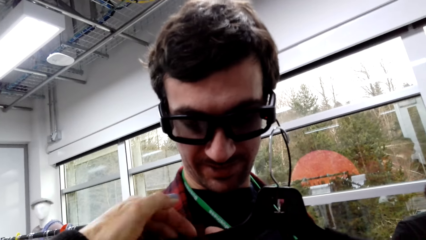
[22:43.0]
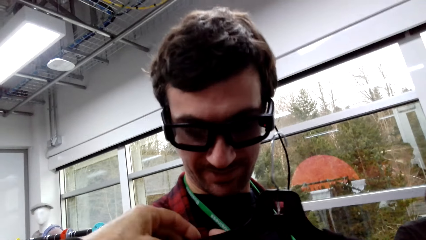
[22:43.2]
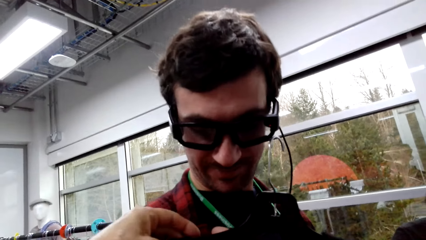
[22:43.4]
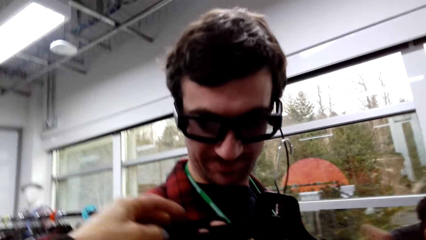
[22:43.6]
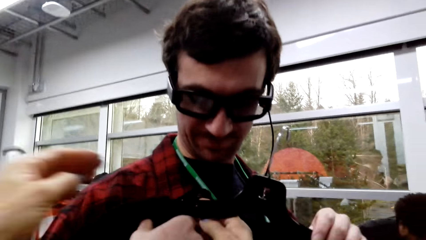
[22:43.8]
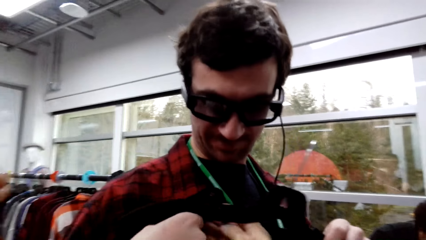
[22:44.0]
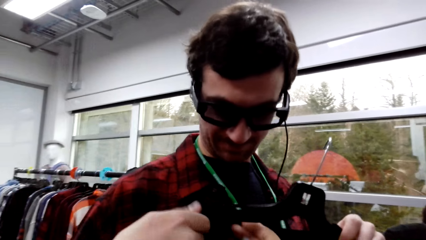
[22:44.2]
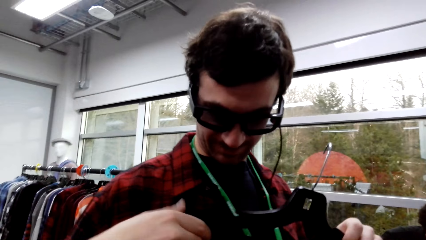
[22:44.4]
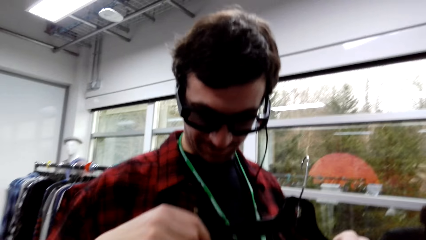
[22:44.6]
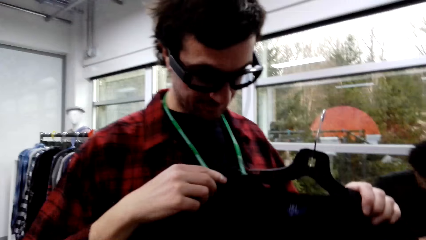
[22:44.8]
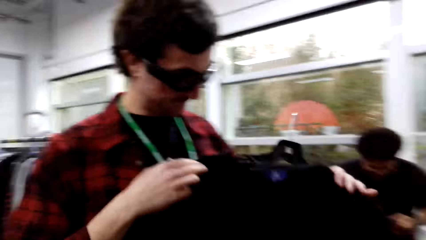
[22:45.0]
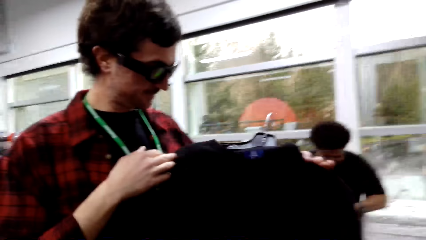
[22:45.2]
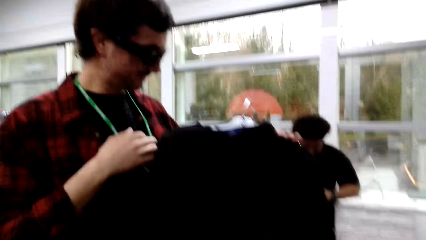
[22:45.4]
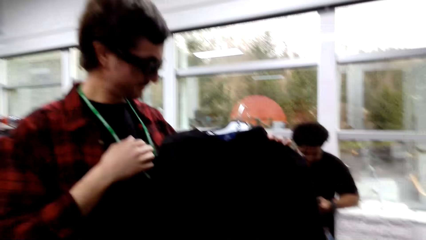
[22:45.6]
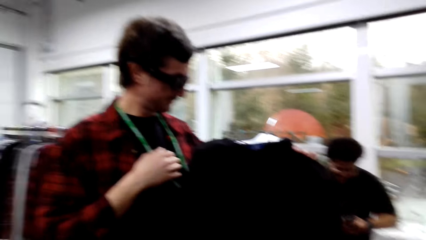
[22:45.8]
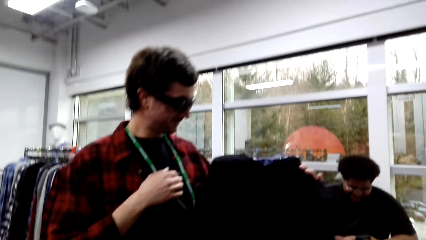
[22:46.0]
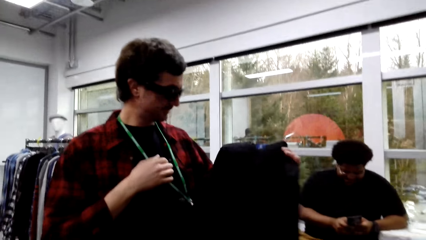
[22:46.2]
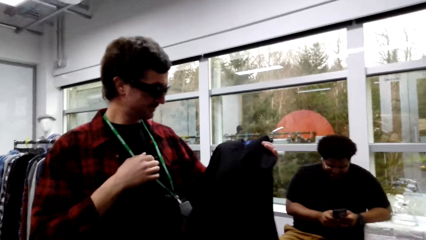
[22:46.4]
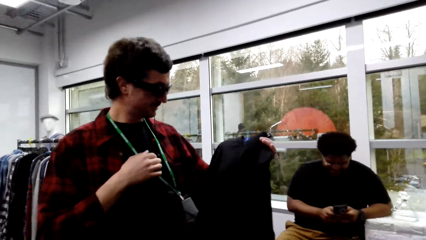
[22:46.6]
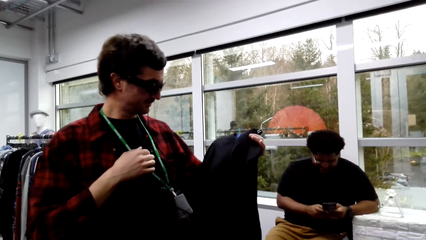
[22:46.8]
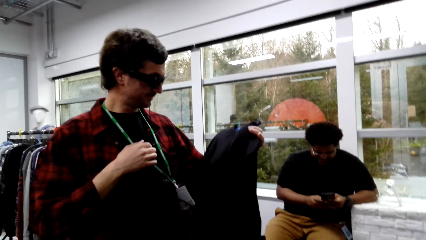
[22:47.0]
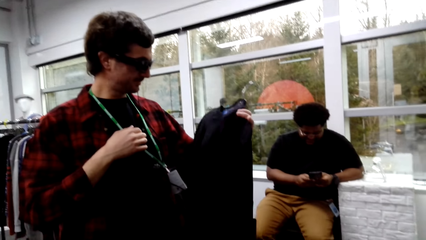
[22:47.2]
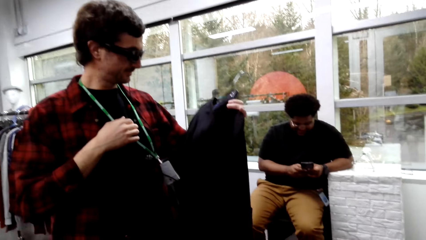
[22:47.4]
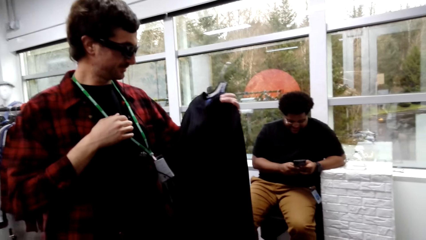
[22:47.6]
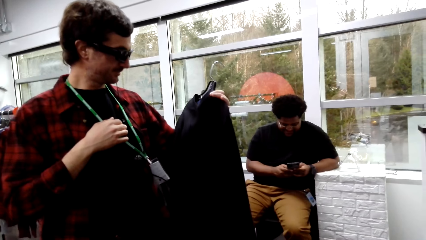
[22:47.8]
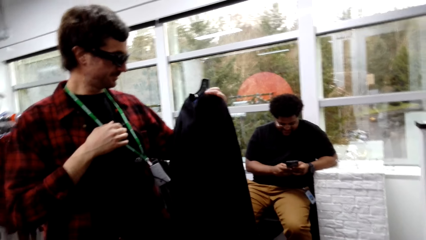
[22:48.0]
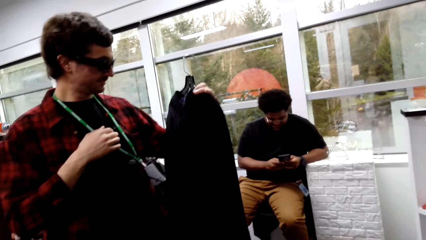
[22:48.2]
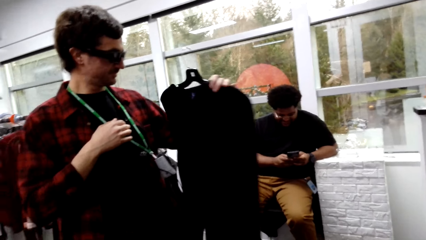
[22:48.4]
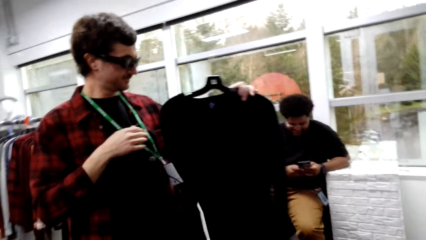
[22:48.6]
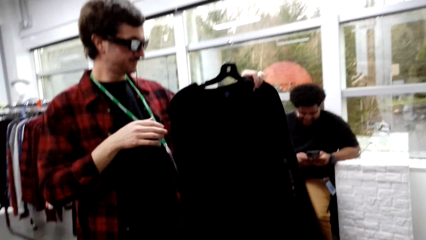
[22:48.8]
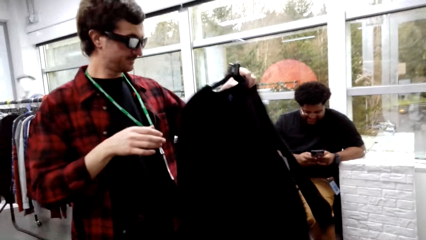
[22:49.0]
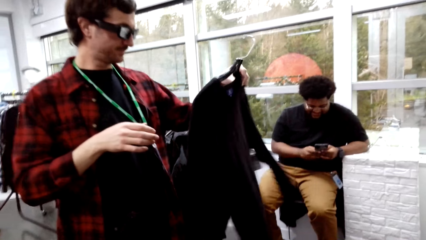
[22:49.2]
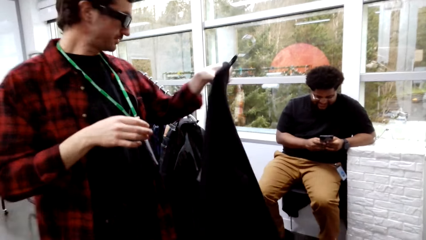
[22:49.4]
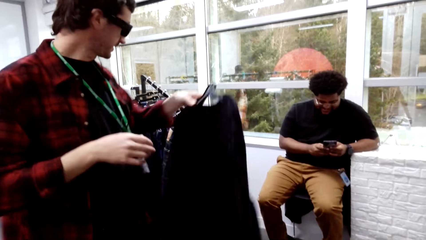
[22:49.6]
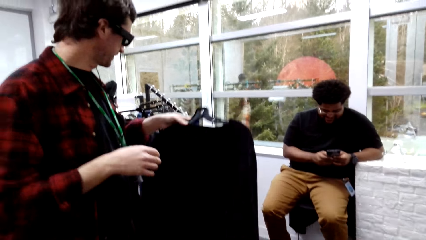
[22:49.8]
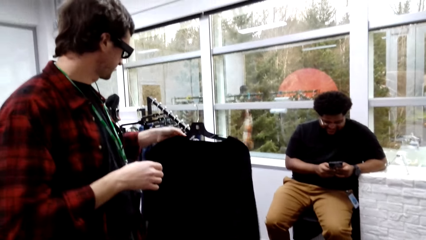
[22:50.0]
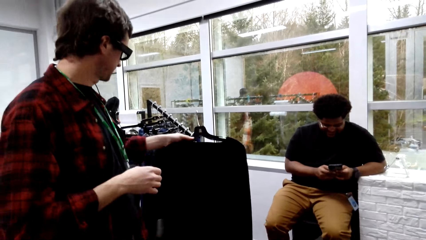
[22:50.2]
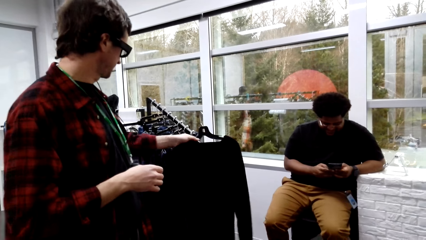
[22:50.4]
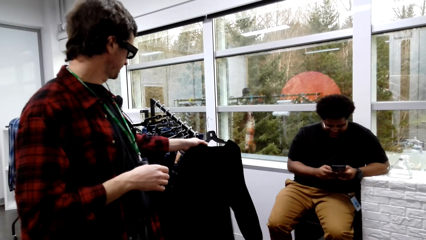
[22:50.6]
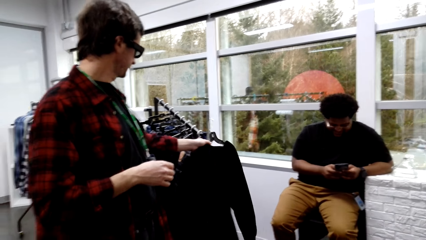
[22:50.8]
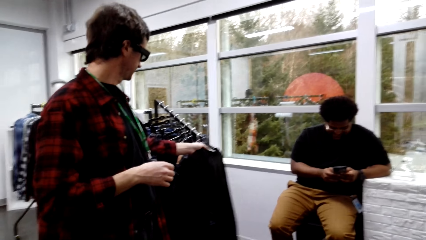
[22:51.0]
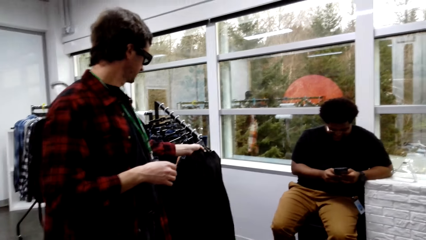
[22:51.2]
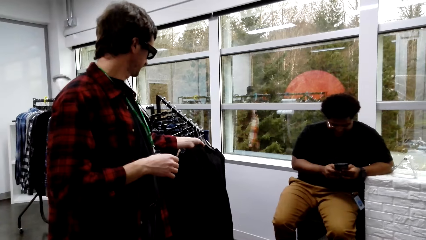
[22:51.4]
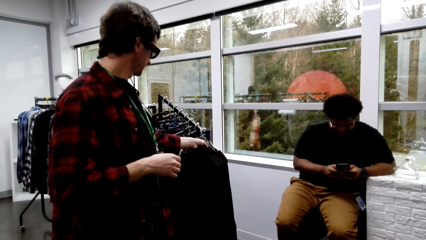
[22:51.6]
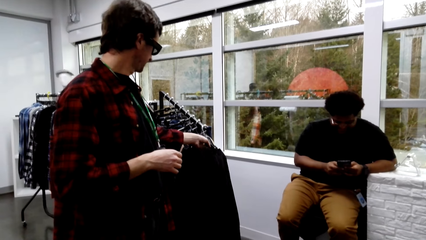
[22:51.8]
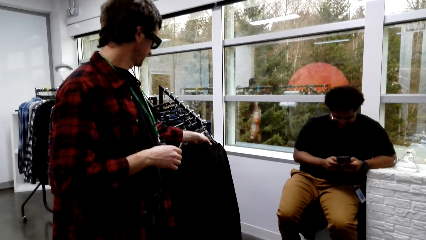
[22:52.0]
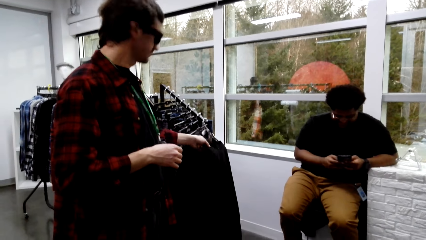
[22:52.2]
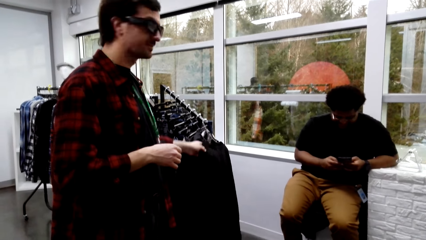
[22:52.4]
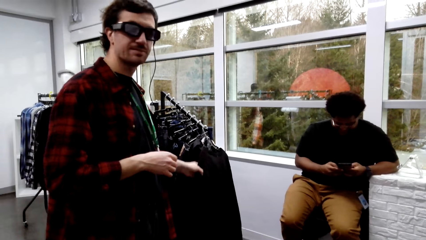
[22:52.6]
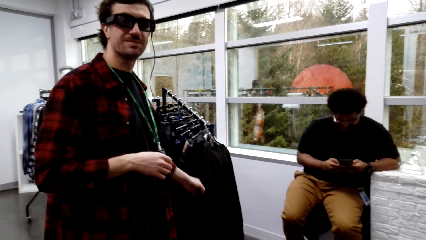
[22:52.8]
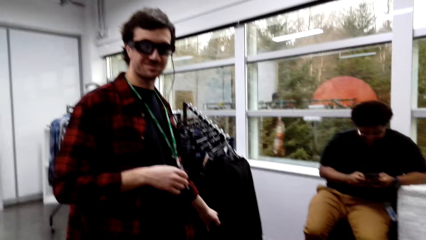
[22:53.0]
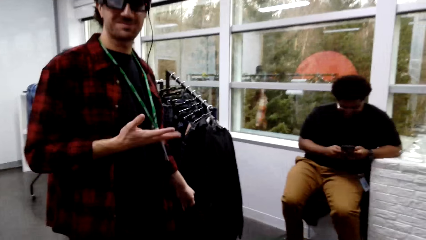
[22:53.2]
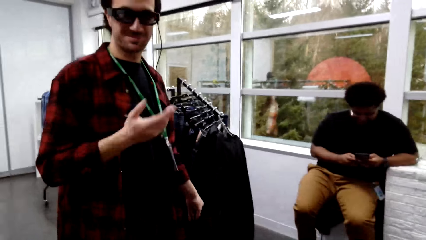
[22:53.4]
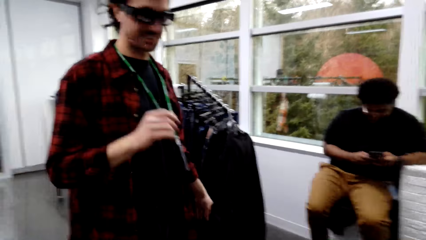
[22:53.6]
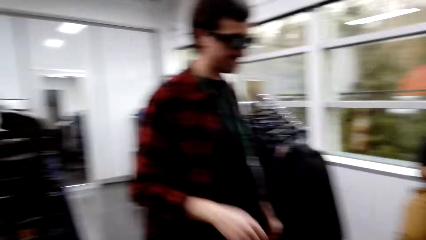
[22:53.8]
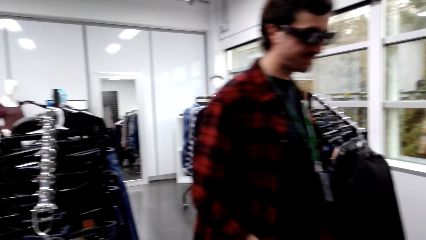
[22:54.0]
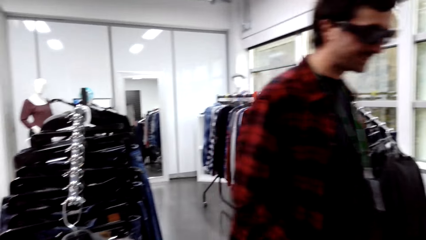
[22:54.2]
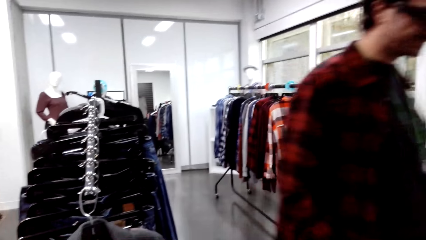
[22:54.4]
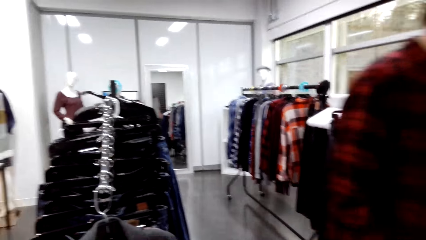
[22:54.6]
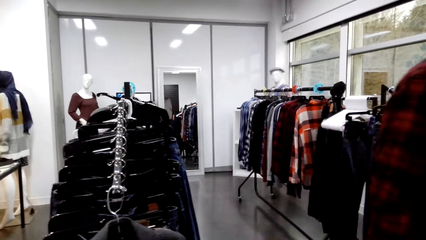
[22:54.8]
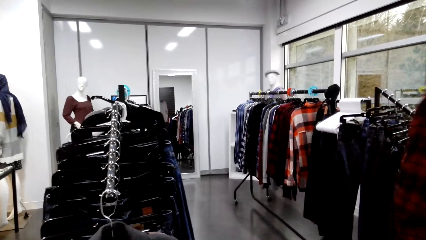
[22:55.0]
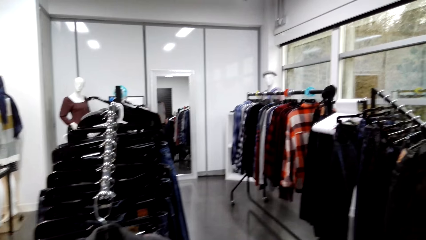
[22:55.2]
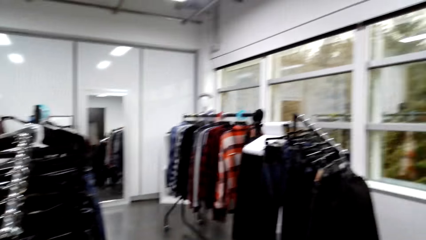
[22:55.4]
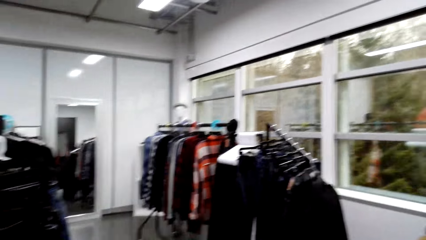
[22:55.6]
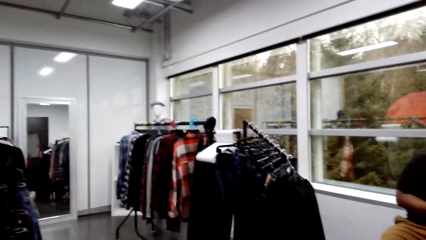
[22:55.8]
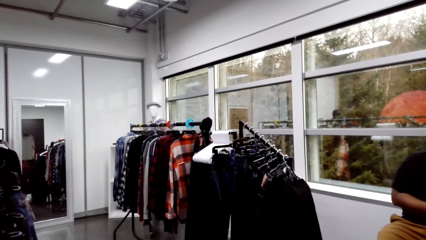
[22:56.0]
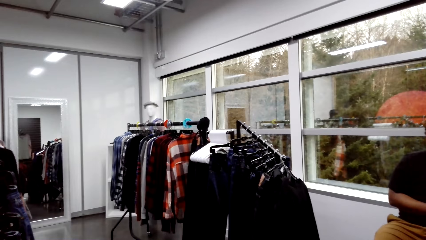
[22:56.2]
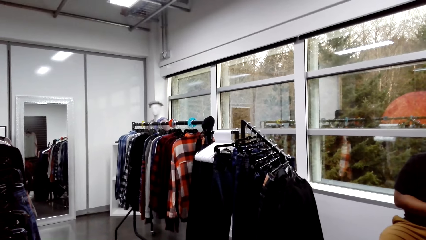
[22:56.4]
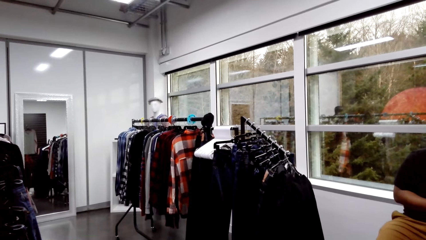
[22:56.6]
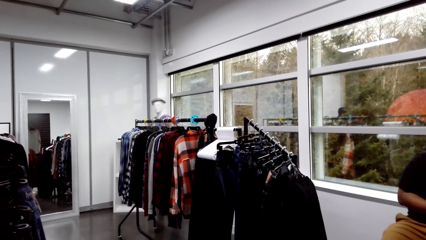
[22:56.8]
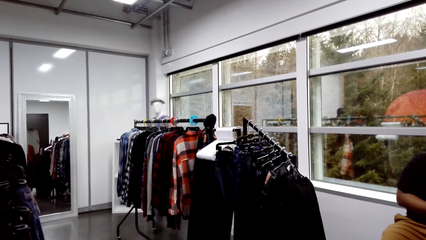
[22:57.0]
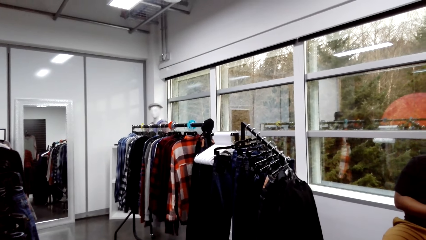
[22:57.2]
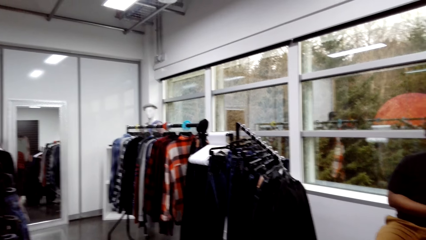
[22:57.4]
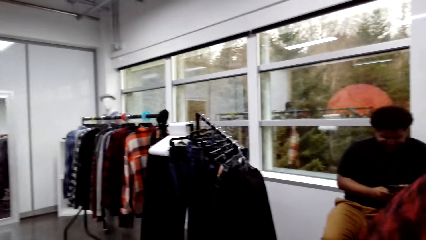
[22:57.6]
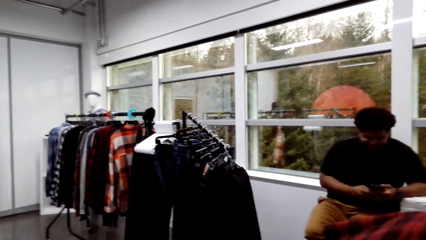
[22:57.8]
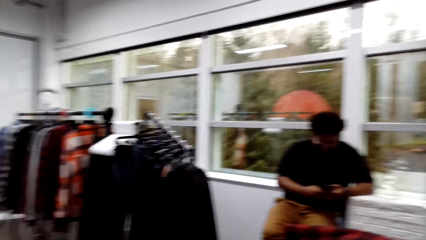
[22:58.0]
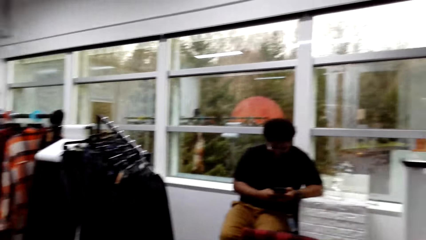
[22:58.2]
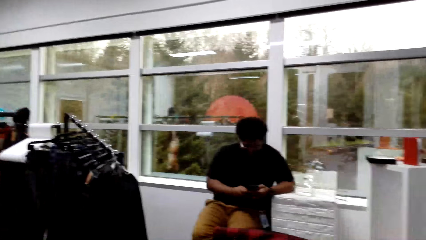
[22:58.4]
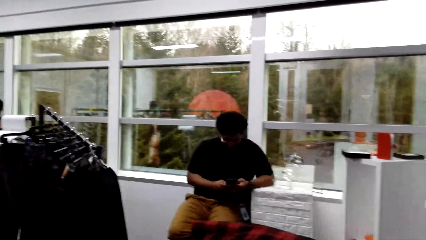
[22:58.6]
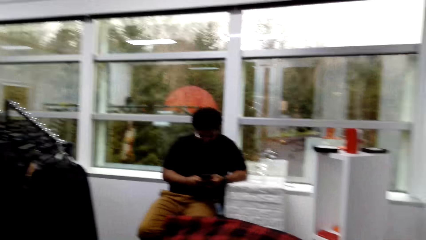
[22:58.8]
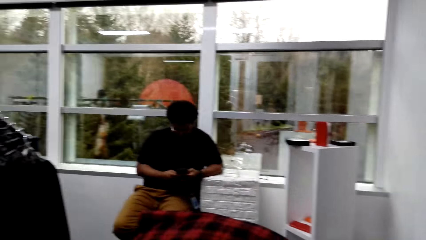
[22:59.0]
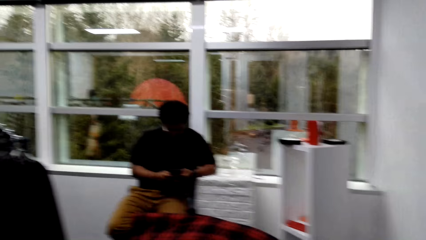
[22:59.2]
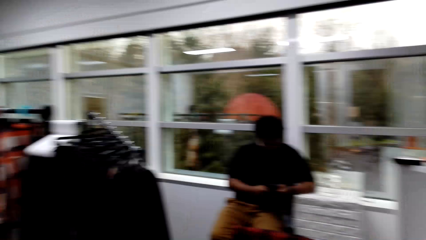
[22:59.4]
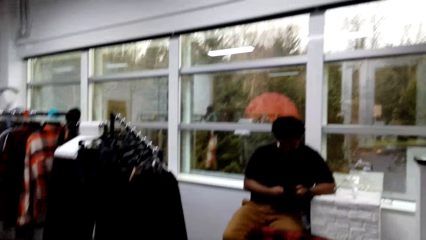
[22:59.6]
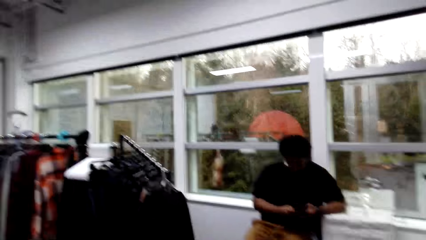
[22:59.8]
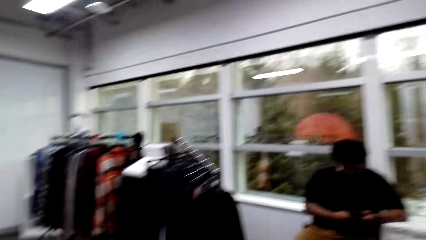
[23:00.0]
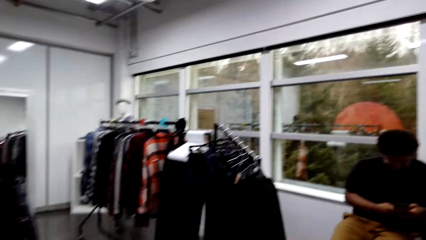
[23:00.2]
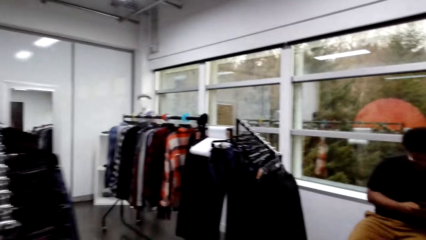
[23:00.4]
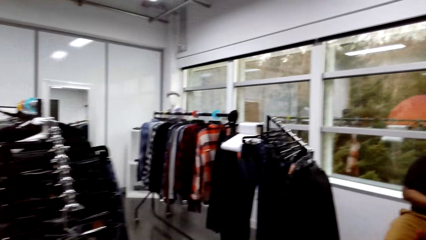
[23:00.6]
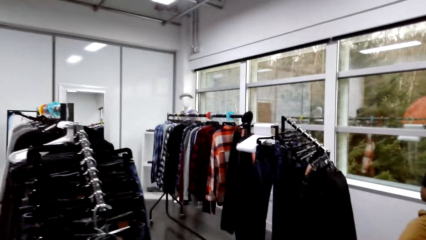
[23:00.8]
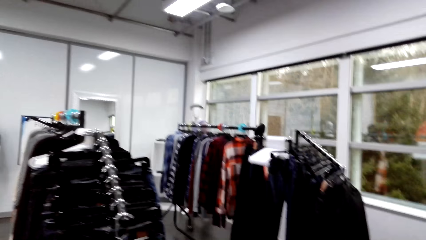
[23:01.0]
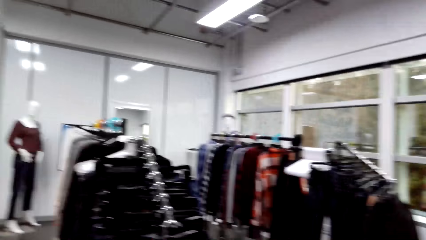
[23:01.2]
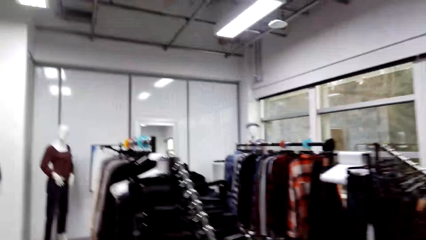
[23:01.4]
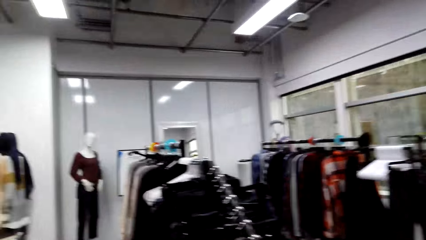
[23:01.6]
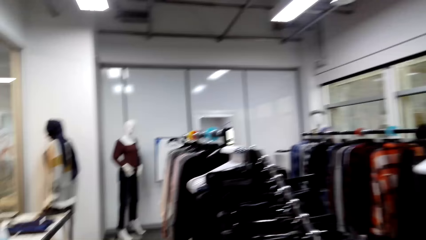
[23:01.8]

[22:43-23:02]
The camera wearer converses with a male. The male looks at the sweater and hangs the cloth. The camera wearer places the sweater on the rack. The male converses with the camera wearer and gestures out. The camera wearer looks around the house.
